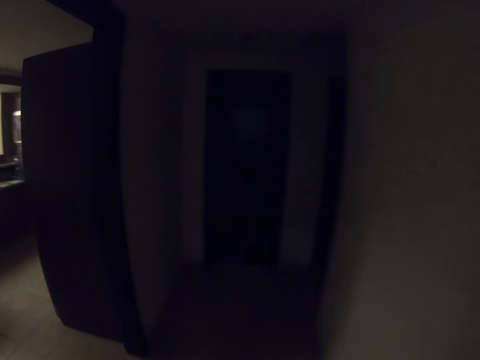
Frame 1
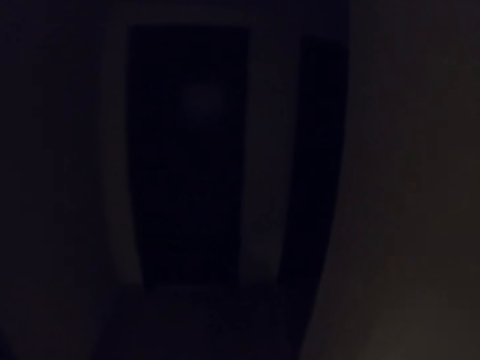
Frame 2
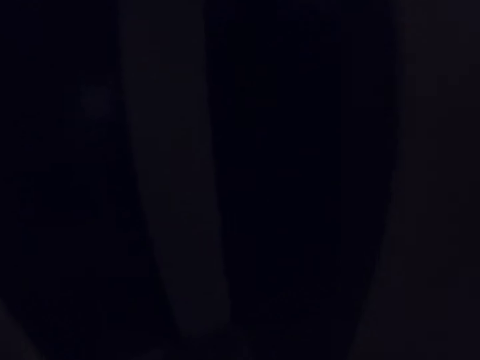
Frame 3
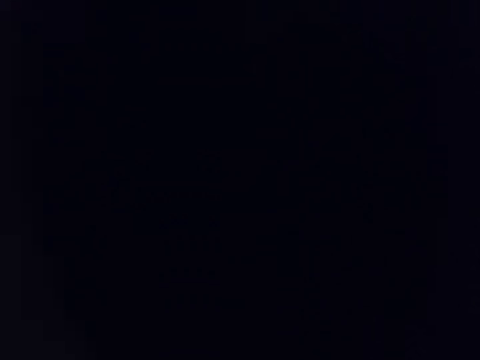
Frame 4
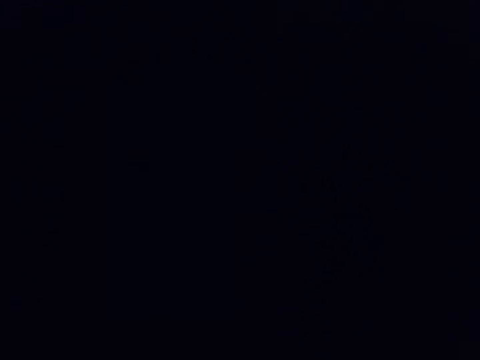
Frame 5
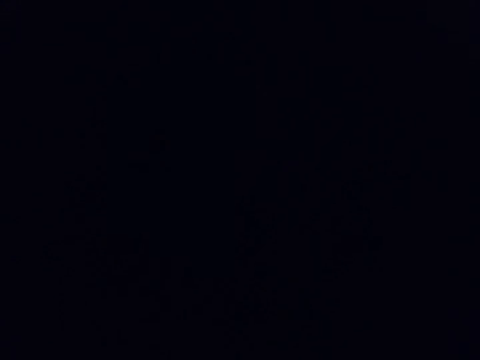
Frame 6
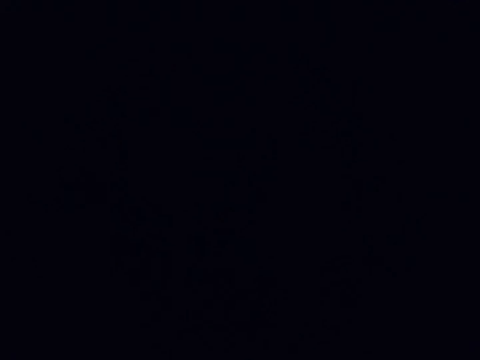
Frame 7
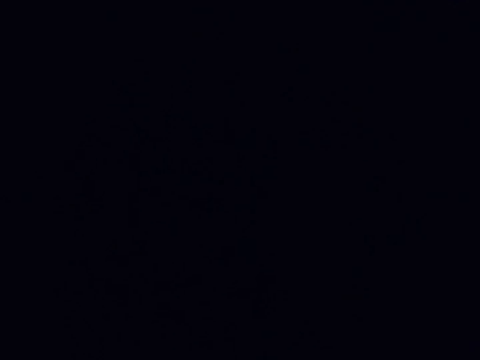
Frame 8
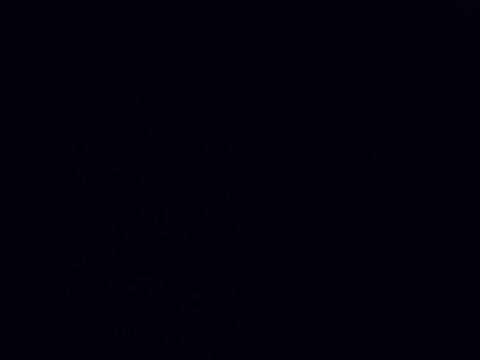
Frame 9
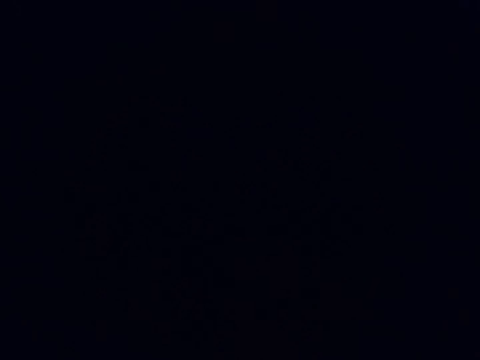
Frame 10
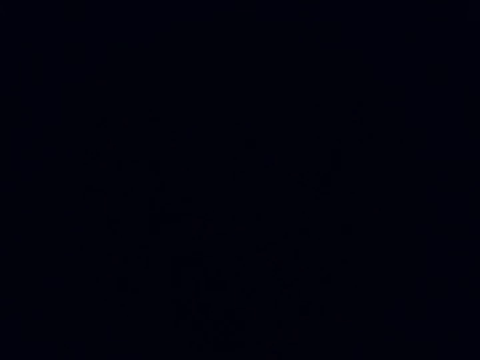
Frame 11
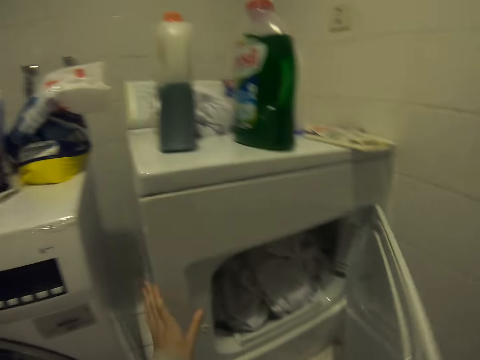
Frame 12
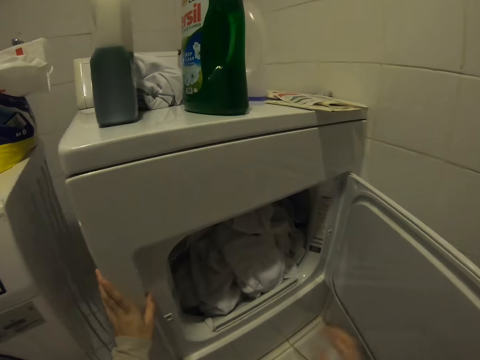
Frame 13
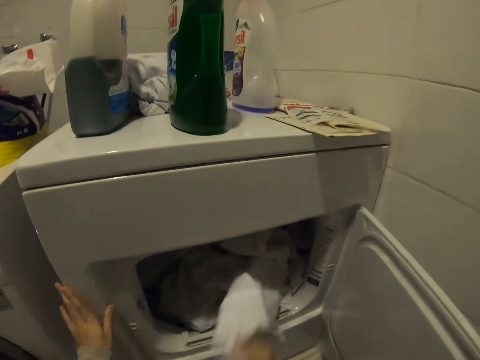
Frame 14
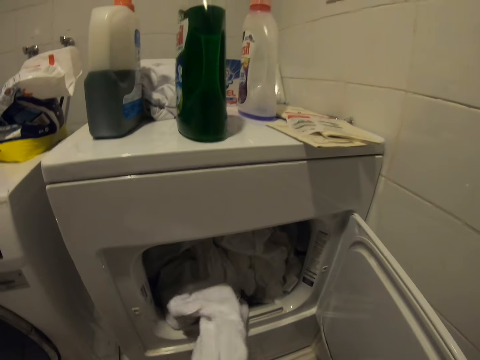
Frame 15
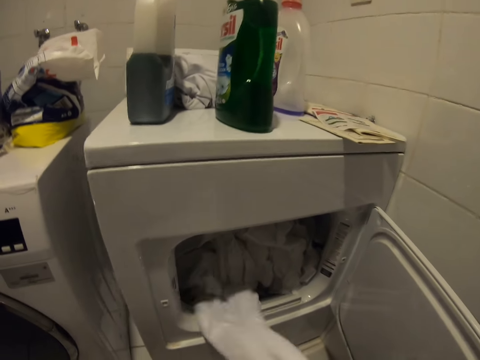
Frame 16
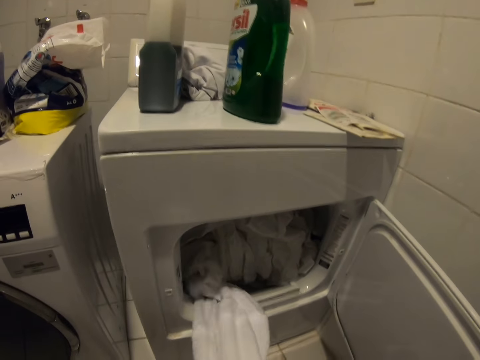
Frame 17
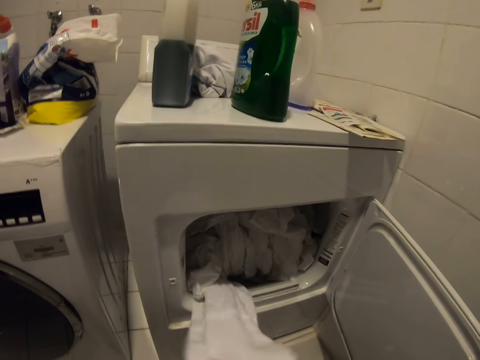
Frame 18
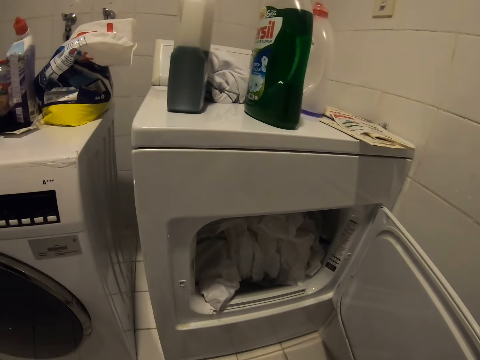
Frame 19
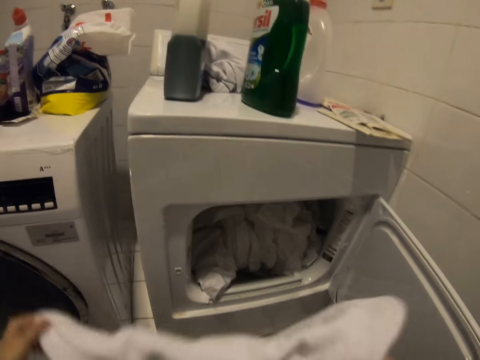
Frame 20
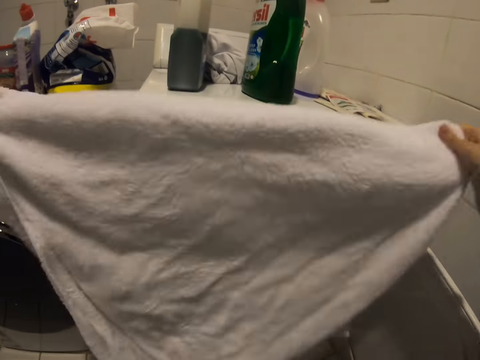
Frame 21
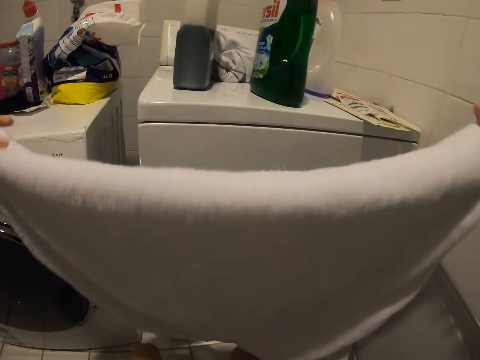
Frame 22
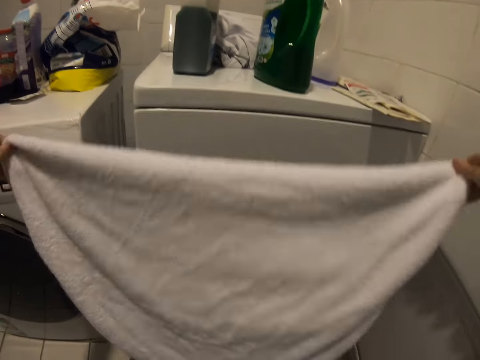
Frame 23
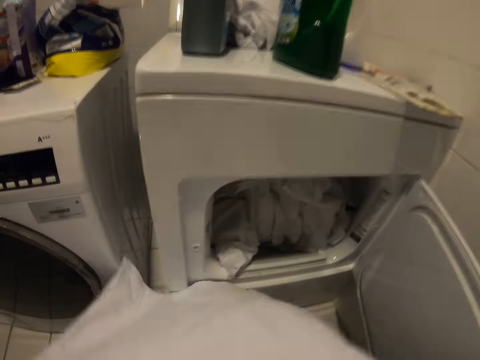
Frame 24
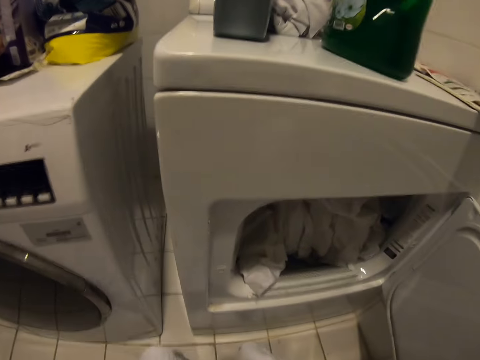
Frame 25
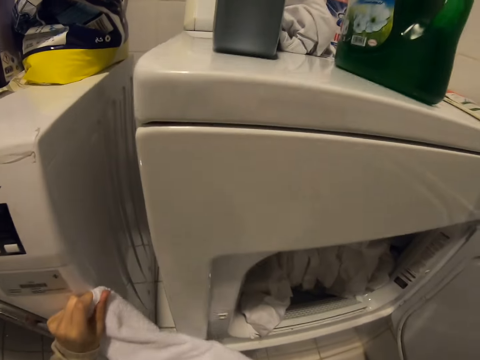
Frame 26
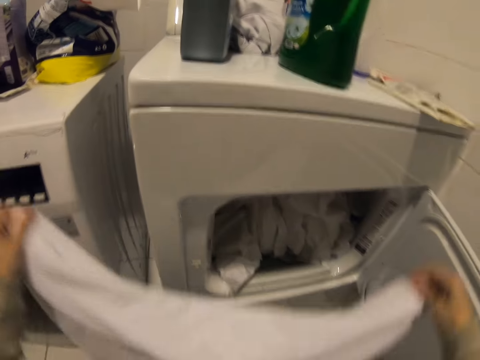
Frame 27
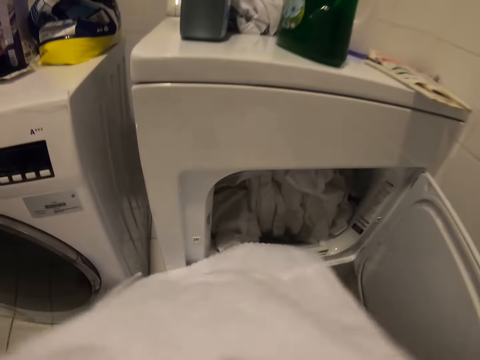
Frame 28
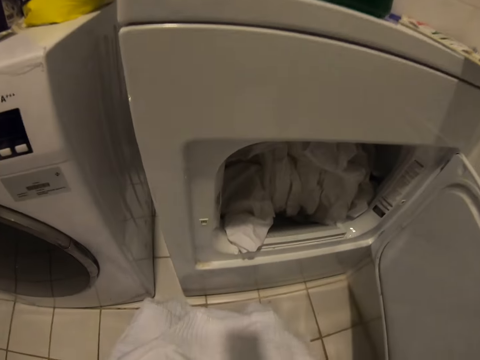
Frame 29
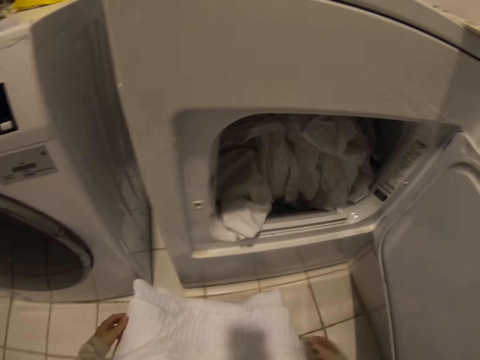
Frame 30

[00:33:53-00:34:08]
The camera wearer opens a washing machine with the right hand. They pick up the towel from the washing machine. They stretch the towel with both hands and fold the towel with both hands.

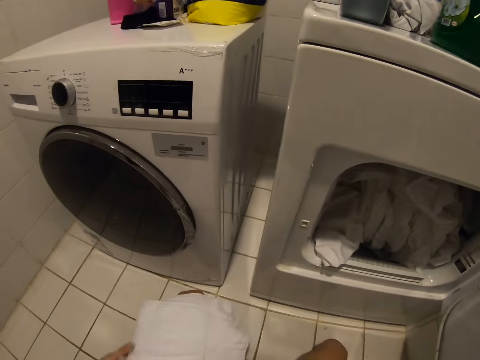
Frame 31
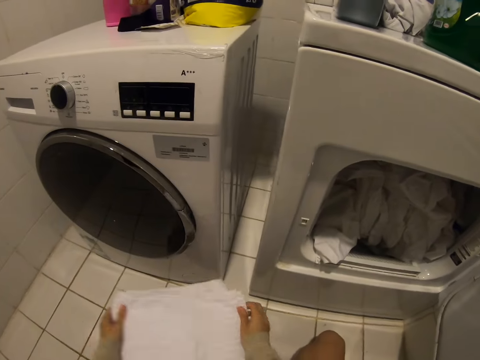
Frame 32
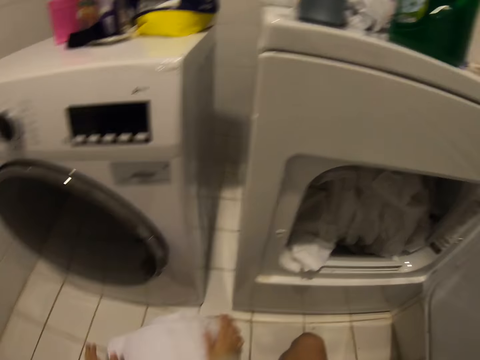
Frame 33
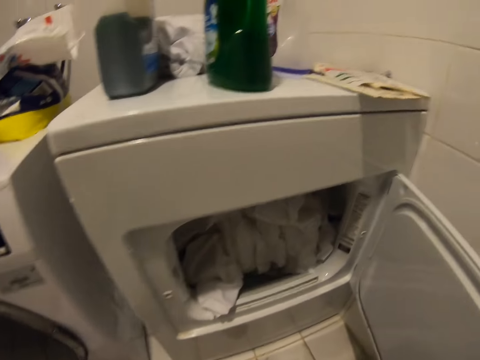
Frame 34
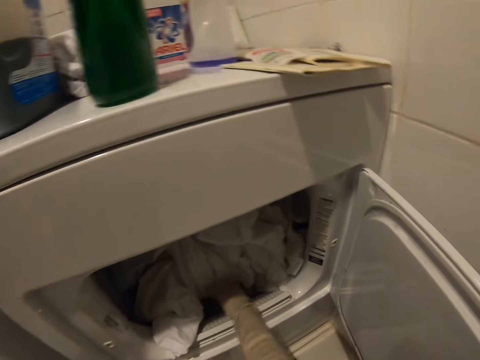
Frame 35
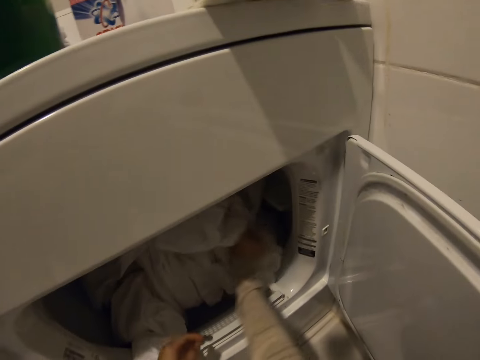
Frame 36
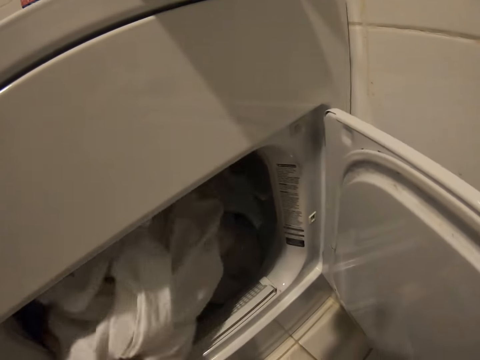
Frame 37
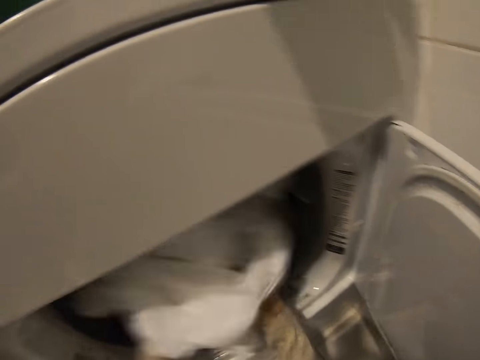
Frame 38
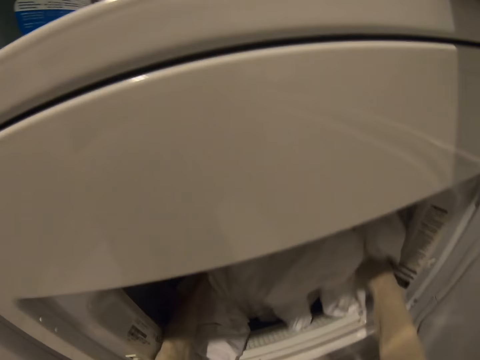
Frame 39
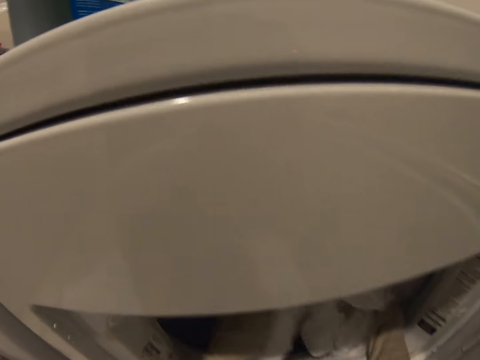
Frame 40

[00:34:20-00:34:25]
The camera wearer moves clothes in the washing machine.

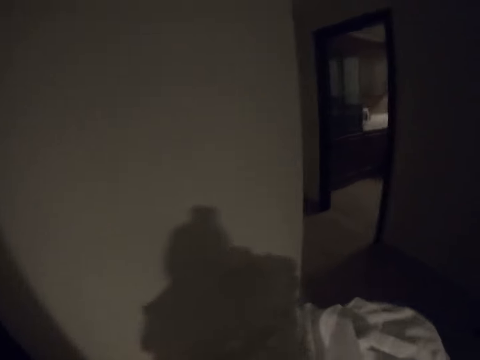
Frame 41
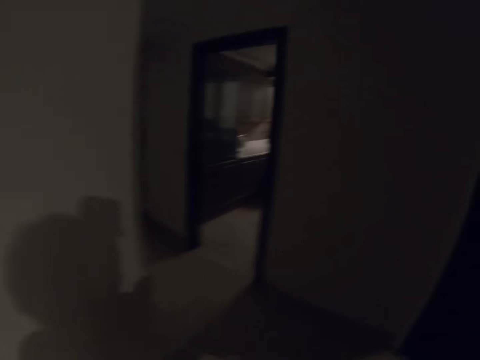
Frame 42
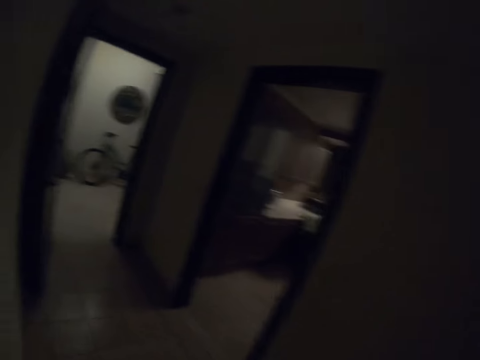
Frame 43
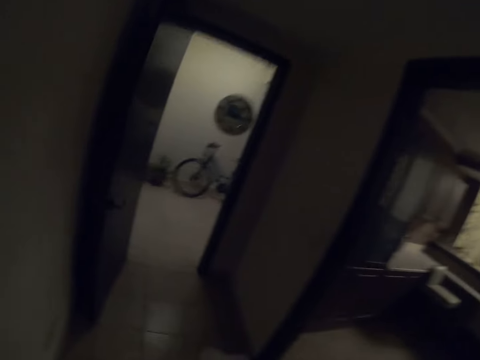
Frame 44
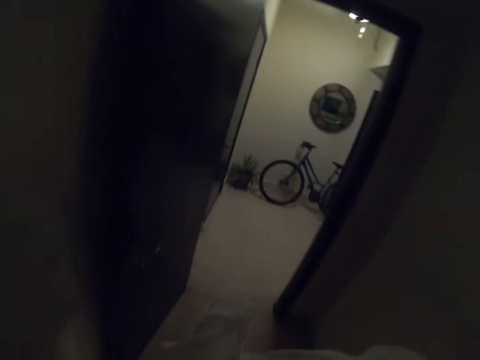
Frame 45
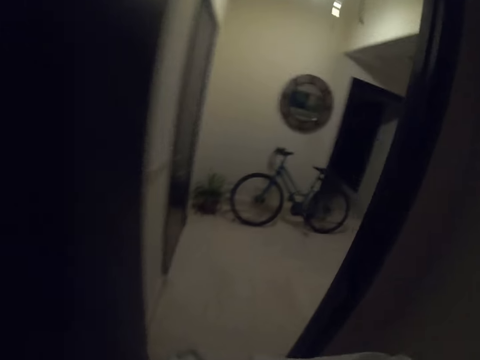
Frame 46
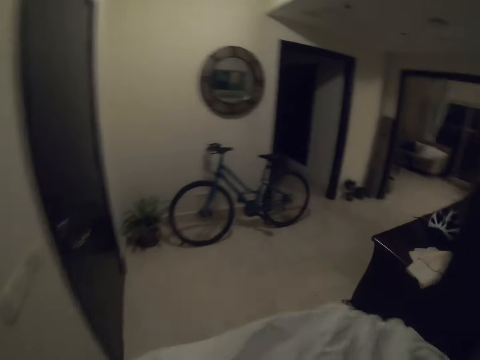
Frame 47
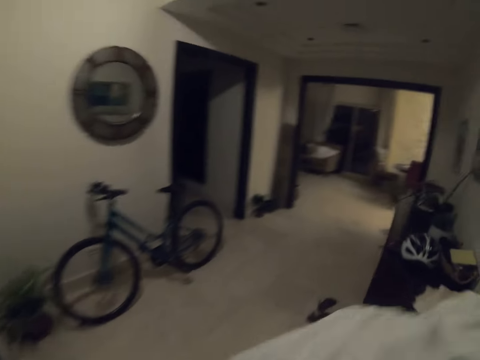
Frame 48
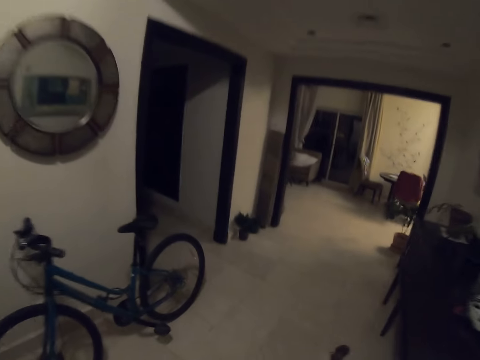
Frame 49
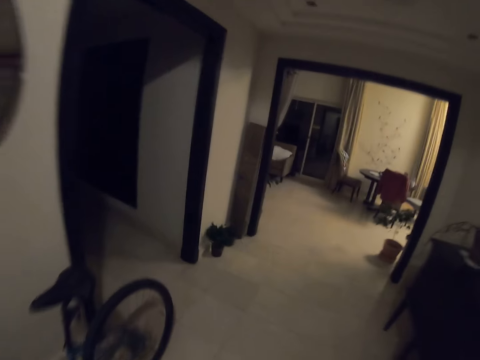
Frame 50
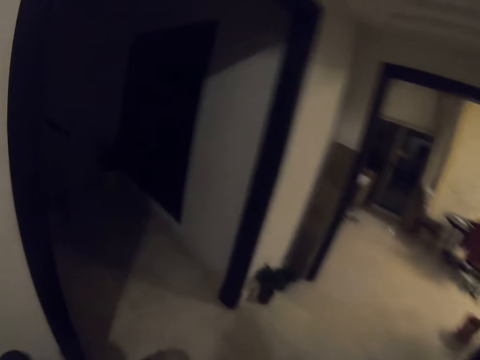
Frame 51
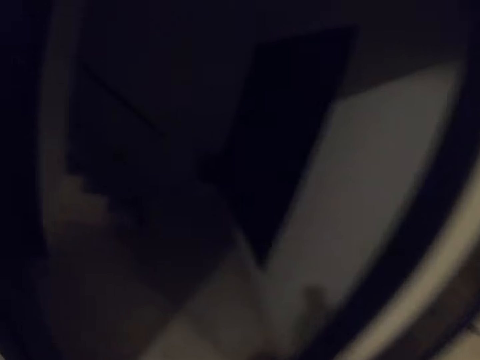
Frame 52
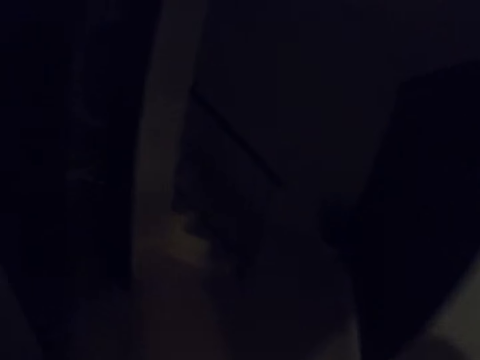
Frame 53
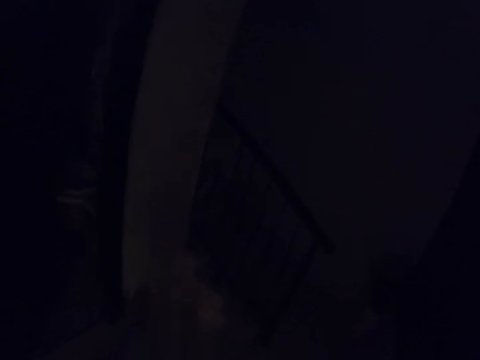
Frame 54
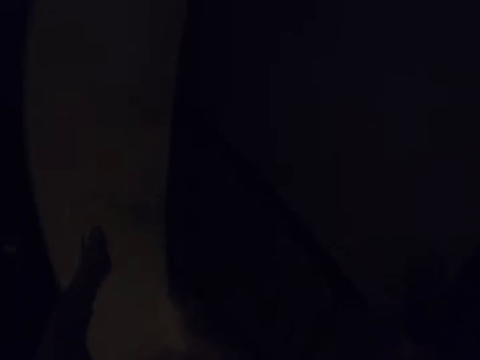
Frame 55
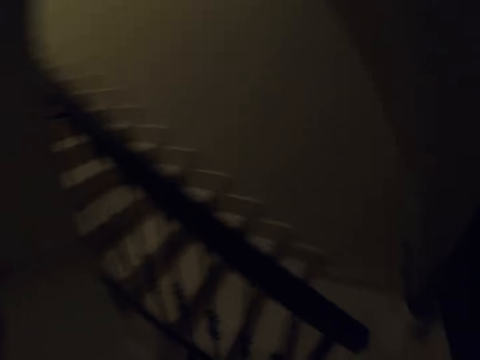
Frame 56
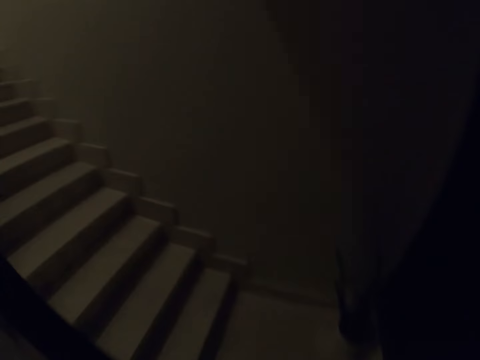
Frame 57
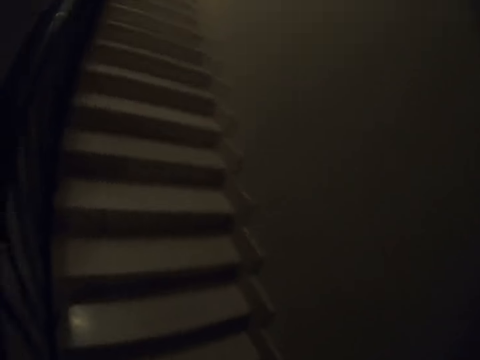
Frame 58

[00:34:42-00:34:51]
The camera wearer walks around. They switch the socket.
